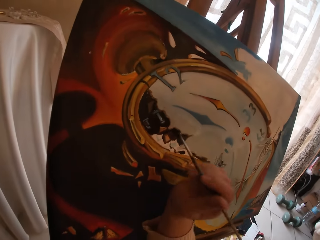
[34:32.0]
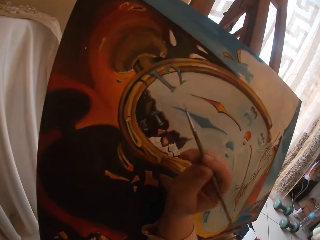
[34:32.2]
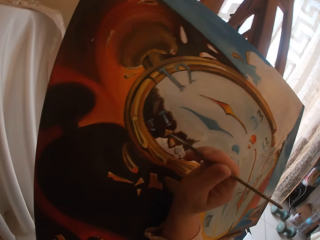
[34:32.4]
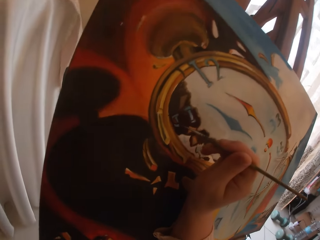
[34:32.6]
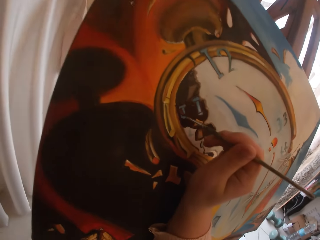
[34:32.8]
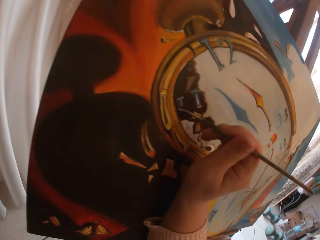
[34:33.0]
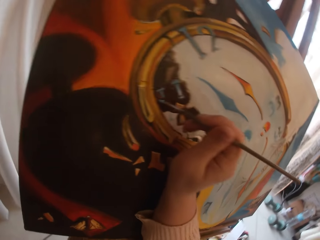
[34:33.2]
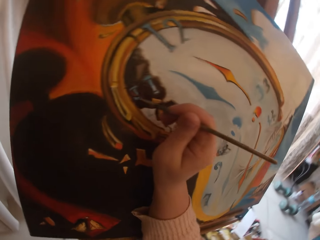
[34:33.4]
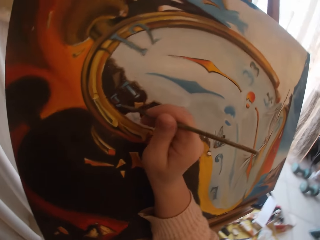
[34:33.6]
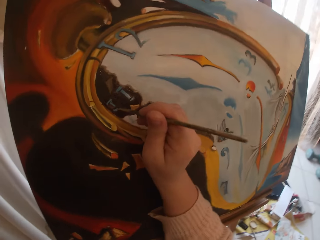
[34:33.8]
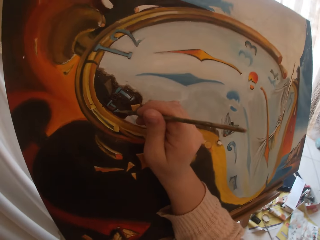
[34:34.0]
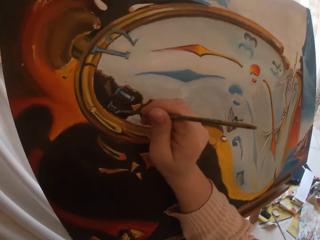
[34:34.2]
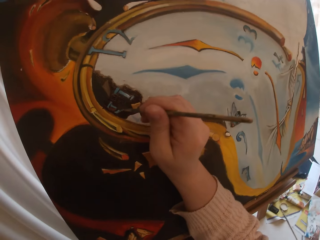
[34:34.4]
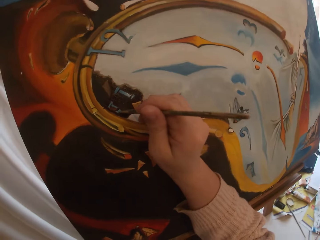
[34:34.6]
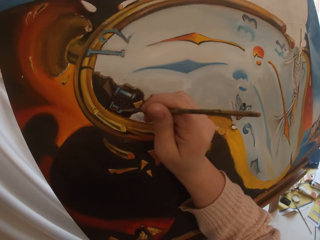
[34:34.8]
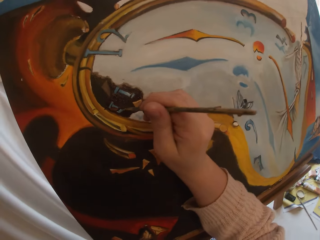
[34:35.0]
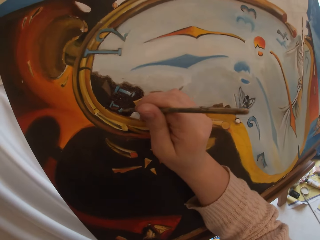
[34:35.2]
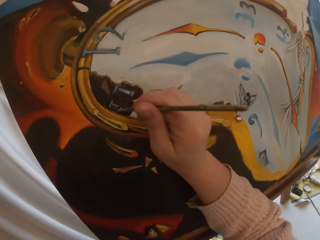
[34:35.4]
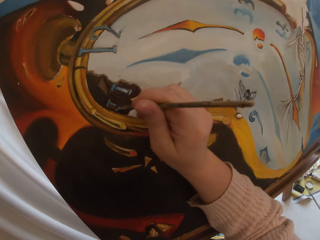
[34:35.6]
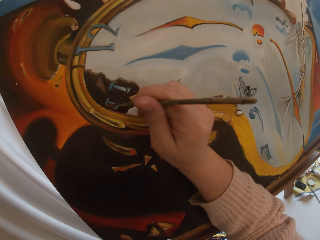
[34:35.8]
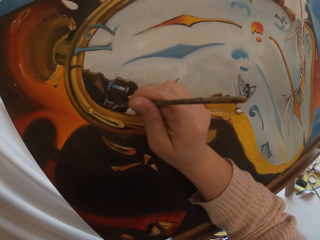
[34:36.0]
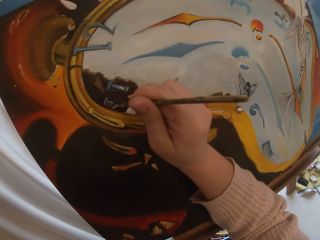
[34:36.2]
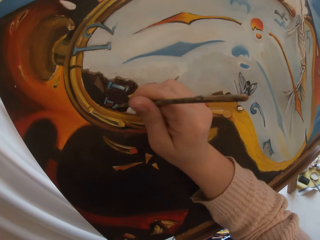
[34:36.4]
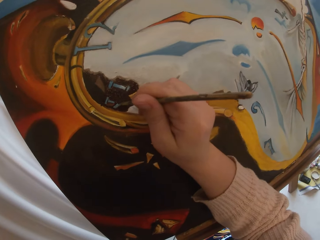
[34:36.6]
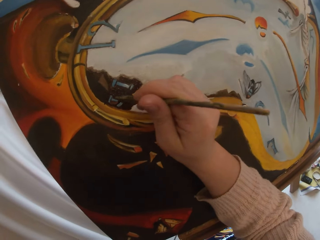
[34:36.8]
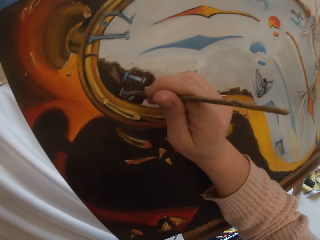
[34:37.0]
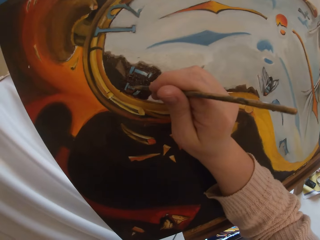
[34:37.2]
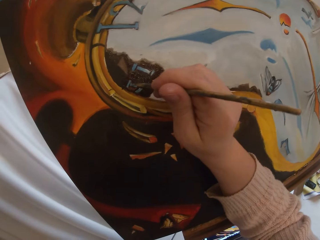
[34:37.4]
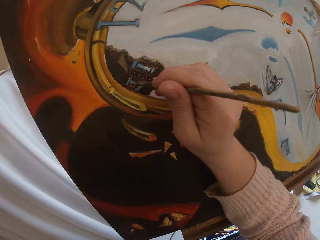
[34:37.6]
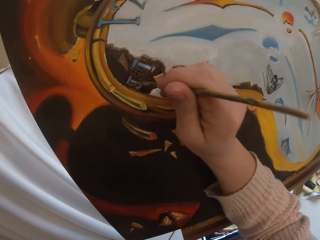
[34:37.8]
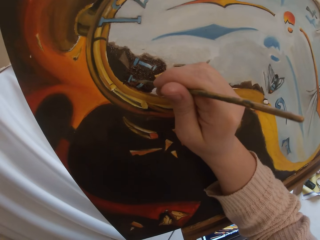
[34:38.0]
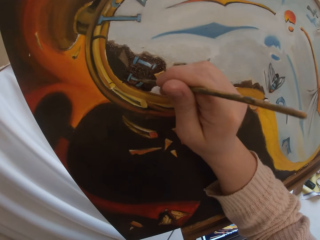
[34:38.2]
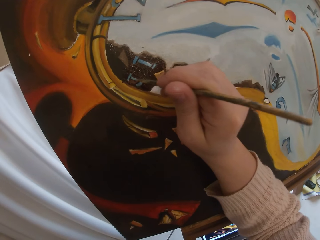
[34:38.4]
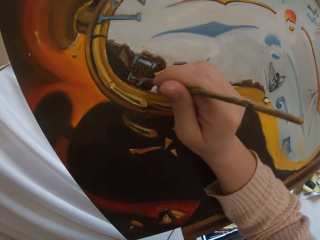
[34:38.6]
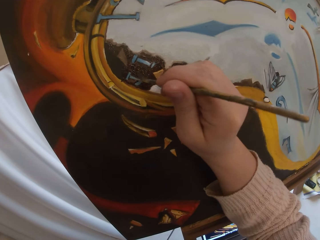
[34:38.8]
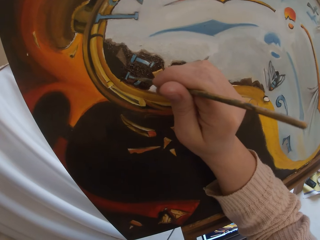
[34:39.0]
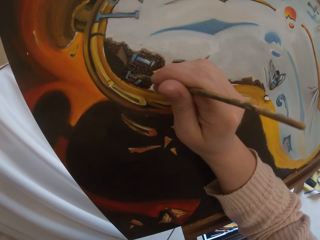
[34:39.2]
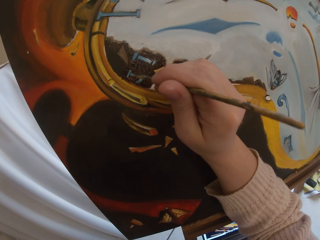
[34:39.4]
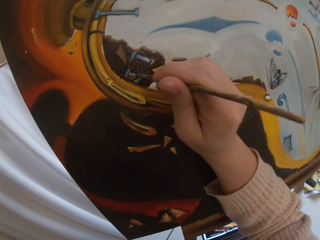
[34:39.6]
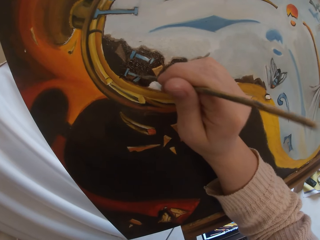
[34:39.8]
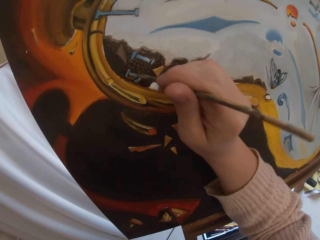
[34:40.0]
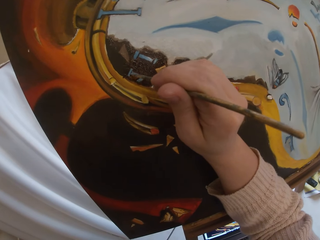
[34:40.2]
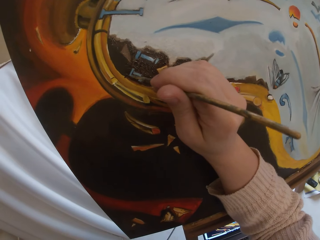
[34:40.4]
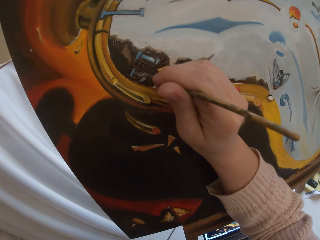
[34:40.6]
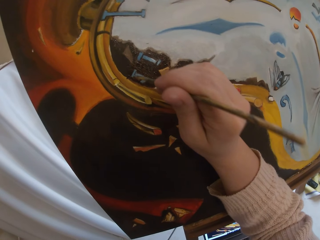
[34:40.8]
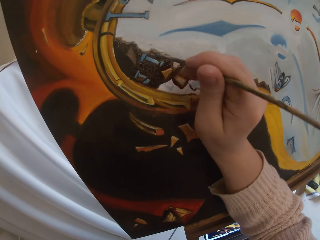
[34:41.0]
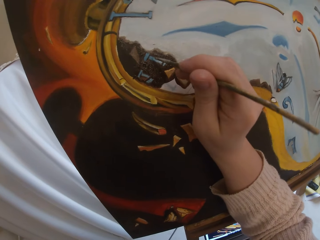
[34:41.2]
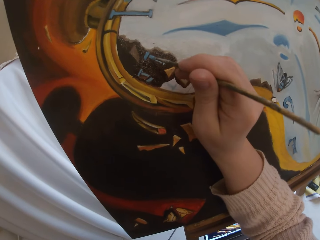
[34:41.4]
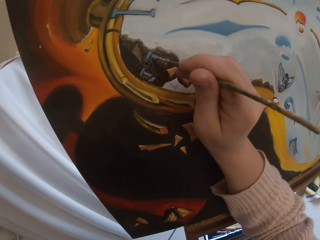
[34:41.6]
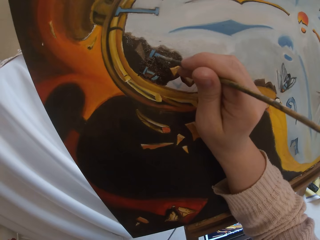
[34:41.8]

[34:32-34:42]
The camera wearer paints the canvas board using a brush.

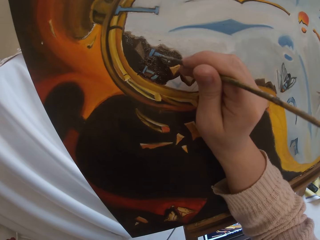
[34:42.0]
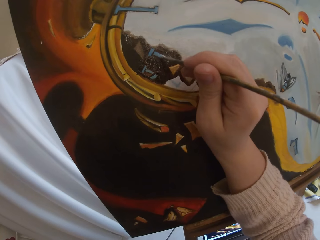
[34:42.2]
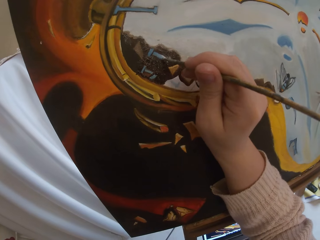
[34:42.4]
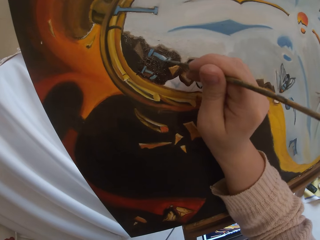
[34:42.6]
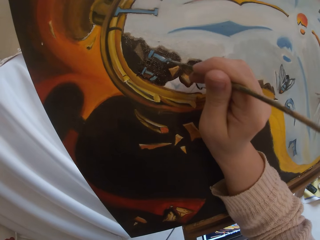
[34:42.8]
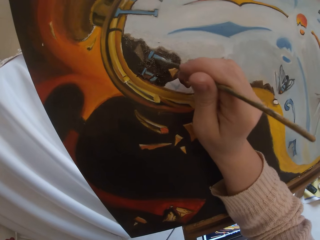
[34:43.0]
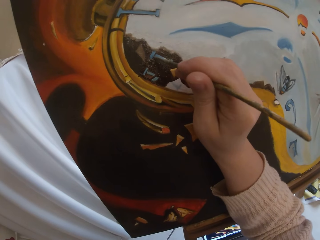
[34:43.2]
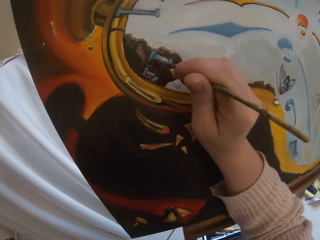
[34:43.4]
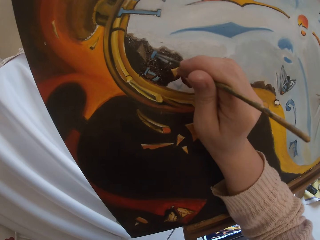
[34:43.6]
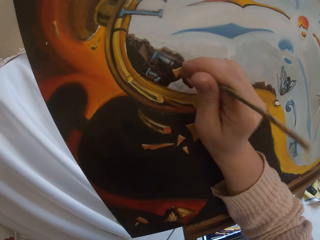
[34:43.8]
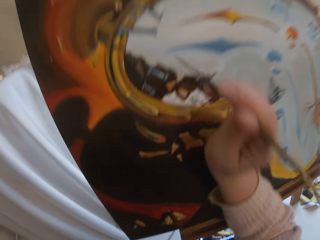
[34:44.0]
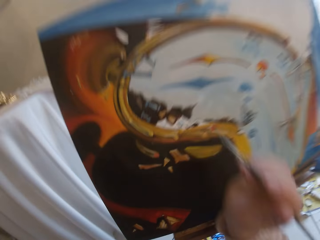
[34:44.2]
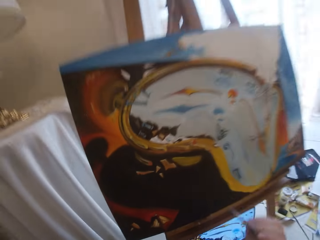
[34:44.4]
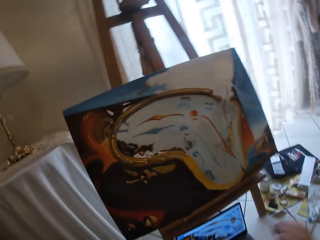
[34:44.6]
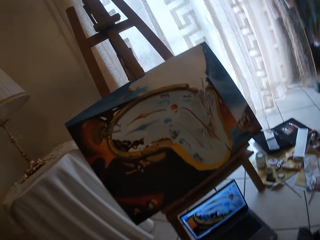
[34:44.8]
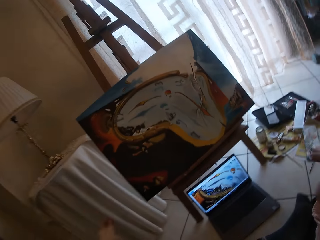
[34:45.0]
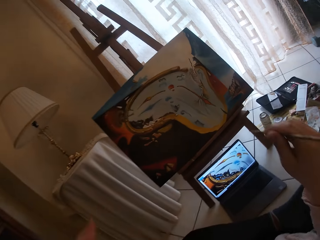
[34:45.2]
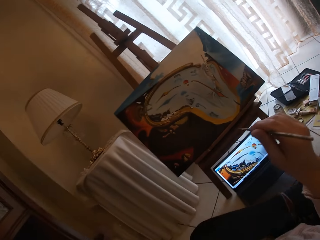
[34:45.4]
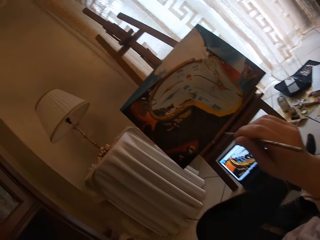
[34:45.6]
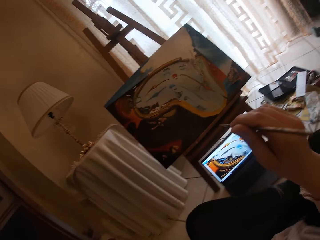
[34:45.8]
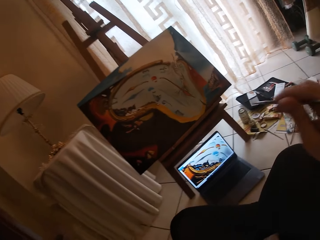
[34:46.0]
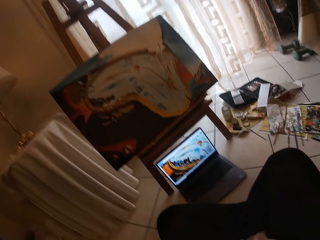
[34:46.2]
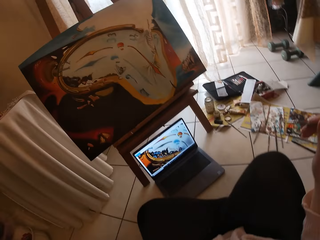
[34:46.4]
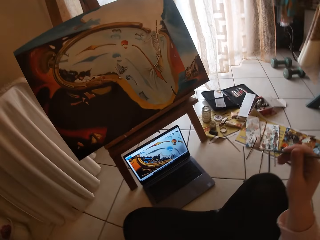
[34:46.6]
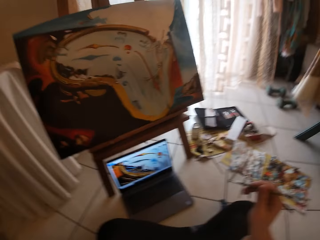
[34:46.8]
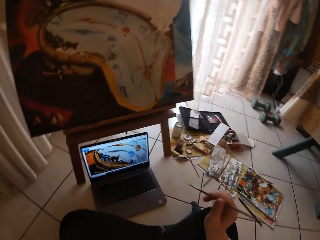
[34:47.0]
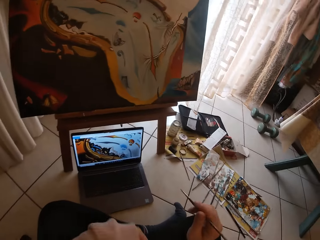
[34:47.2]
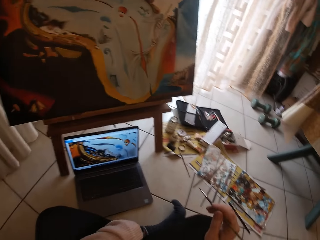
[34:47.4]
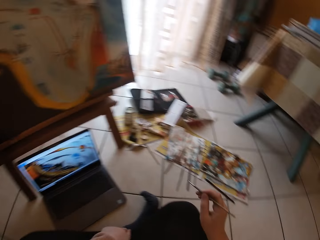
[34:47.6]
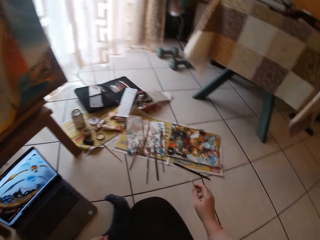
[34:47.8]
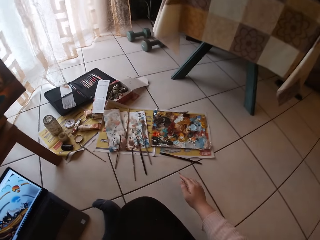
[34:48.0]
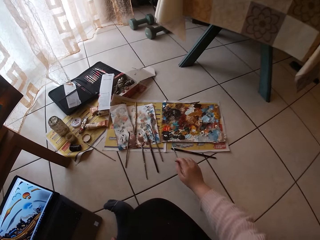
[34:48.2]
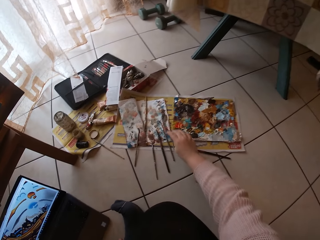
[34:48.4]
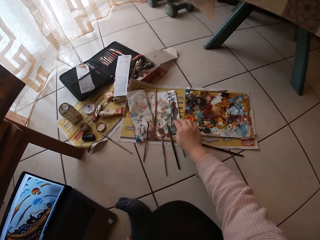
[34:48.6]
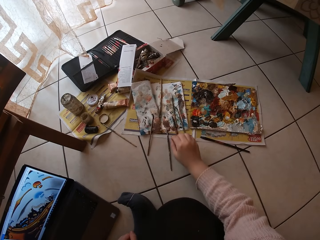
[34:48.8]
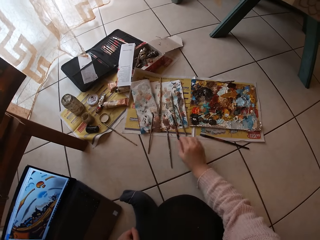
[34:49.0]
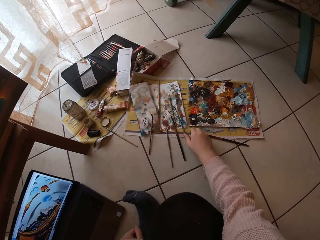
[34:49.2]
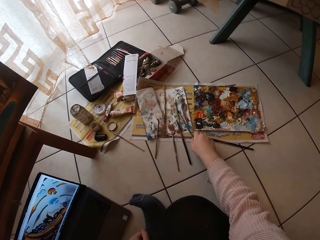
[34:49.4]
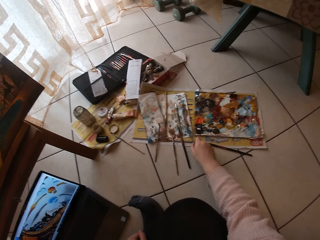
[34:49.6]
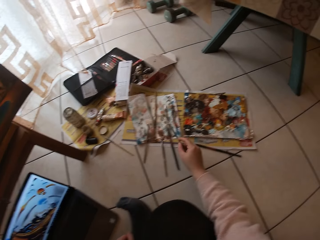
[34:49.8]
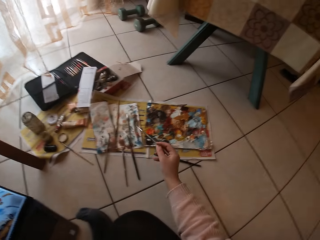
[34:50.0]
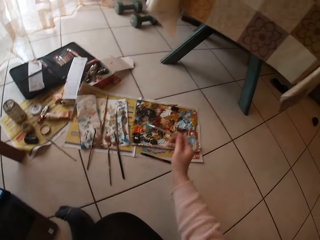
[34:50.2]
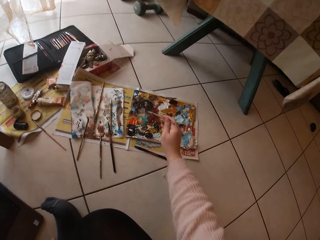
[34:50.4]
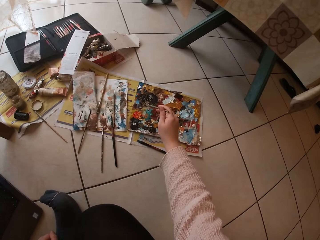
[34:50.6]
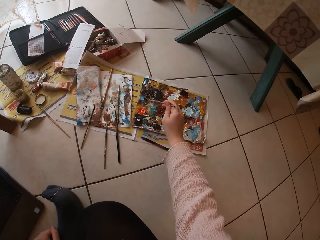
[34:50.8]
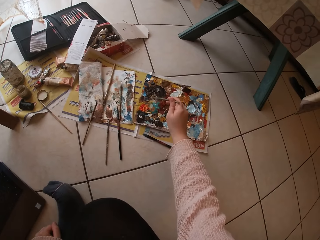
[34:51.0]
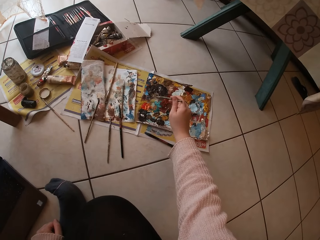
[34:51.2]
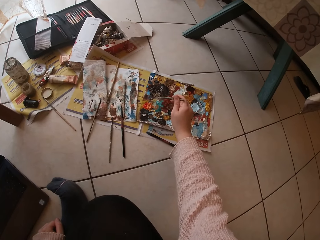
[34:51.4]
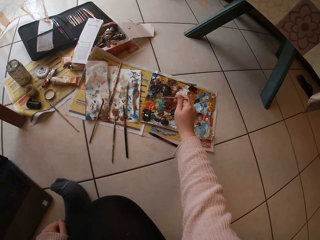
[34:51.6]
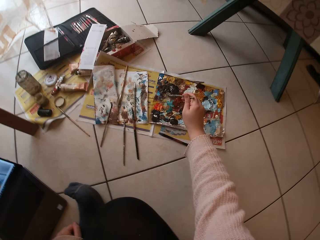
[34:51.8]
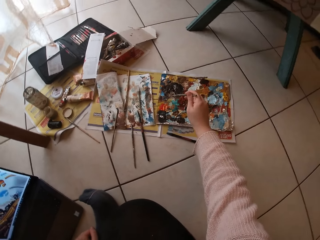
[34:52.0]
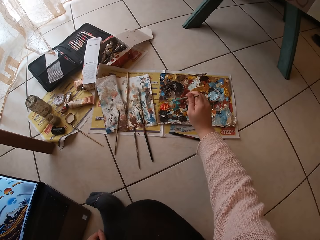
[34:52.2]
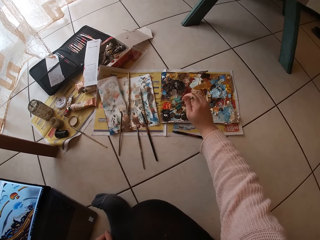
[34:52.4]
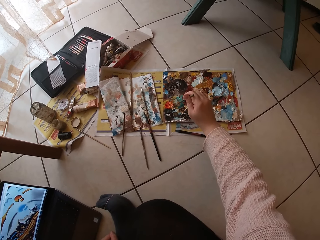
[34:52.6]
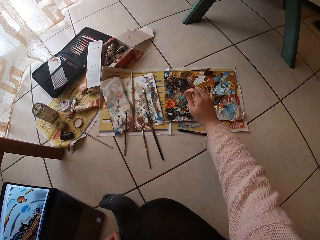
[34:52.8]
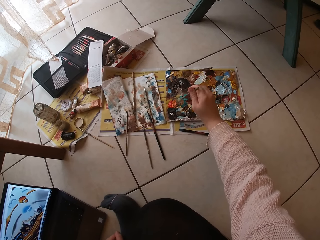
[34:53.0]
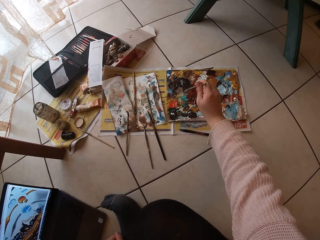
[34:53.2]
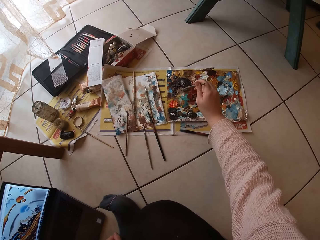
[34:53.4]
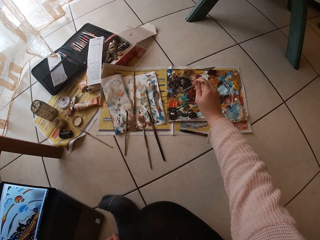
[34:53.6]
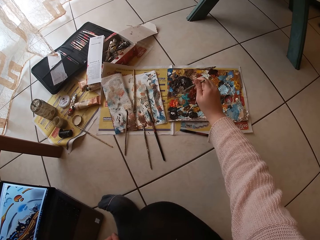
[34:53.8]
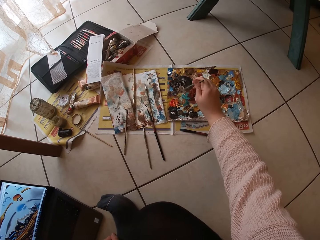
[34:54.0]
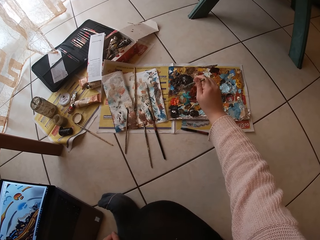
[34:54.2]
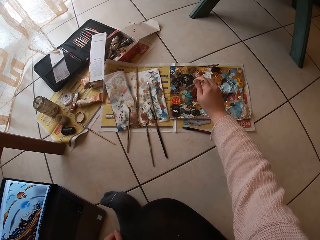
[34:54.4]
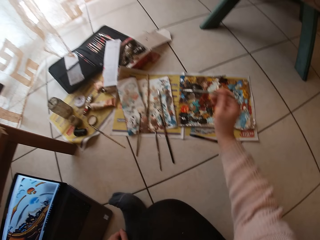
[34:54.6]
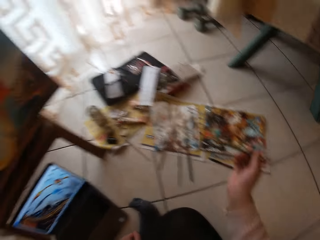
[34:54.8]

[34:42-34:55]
The camera wearer takes her hand off the canvas board. She stops painting. She adjusts her position. She looks at the laptop. She drops the paintbrush on the paper on the floor. She picks up another paintbrush on a paper on the floor. She touches paint on the paint paper palette on the floor with the paintbrush.
